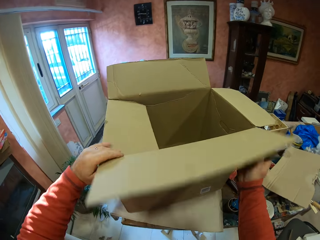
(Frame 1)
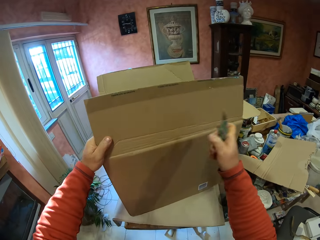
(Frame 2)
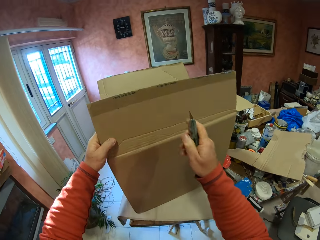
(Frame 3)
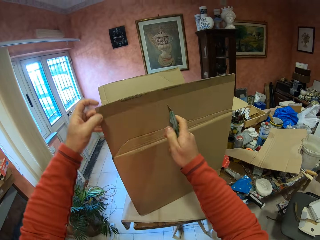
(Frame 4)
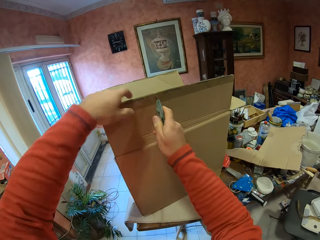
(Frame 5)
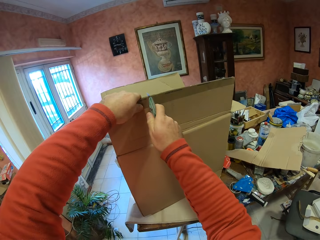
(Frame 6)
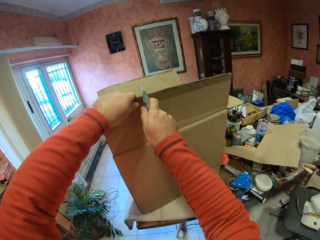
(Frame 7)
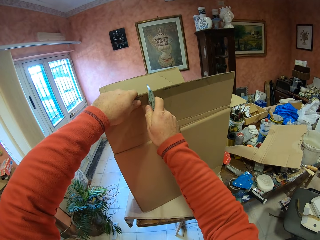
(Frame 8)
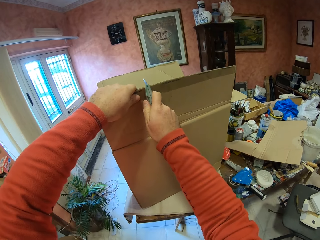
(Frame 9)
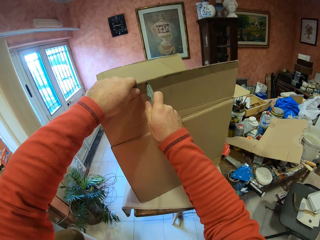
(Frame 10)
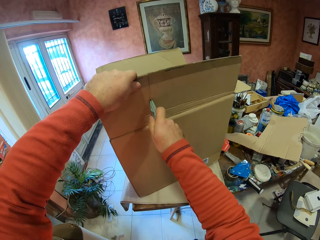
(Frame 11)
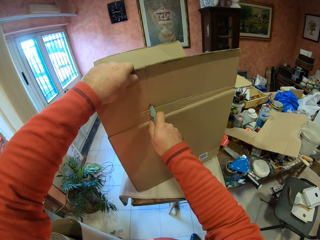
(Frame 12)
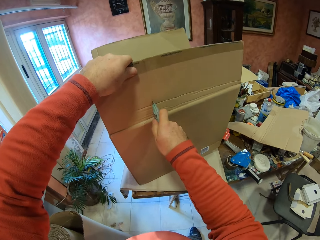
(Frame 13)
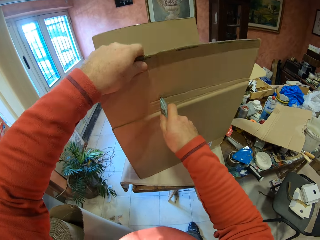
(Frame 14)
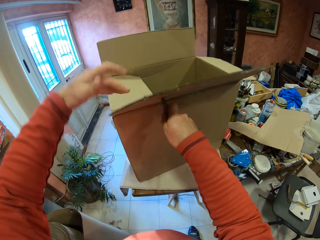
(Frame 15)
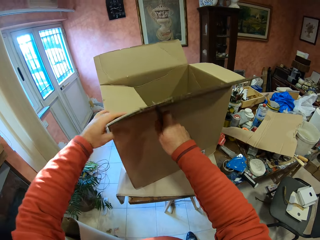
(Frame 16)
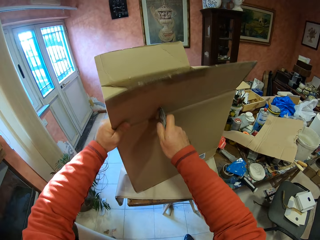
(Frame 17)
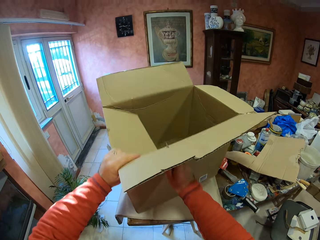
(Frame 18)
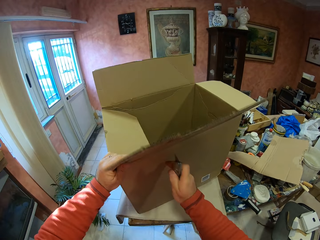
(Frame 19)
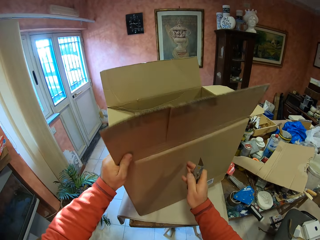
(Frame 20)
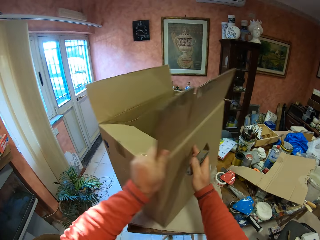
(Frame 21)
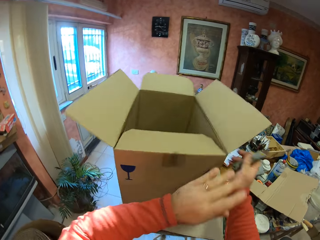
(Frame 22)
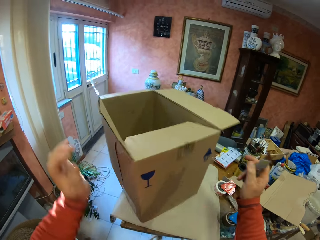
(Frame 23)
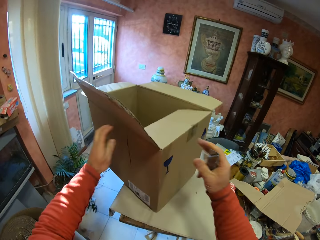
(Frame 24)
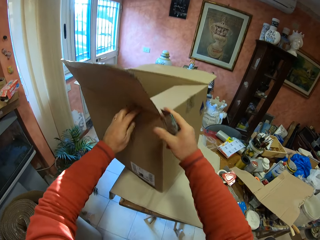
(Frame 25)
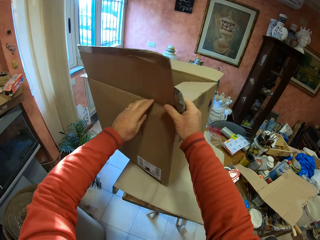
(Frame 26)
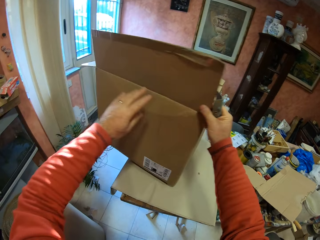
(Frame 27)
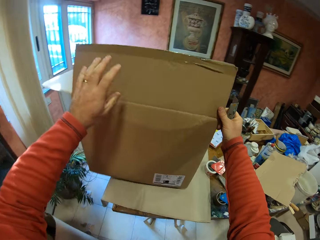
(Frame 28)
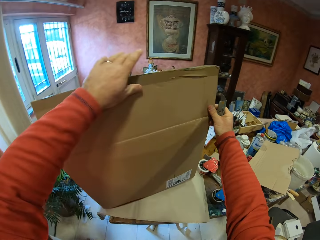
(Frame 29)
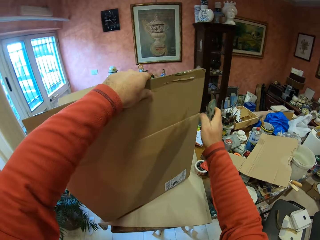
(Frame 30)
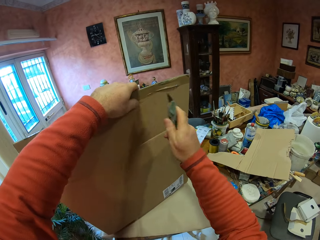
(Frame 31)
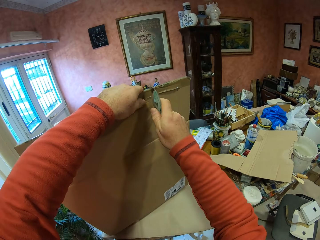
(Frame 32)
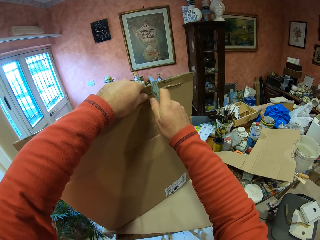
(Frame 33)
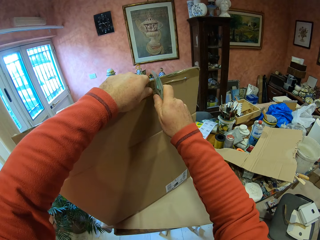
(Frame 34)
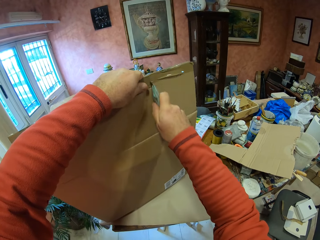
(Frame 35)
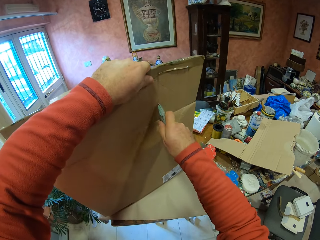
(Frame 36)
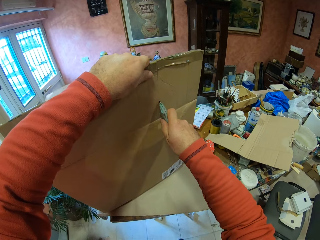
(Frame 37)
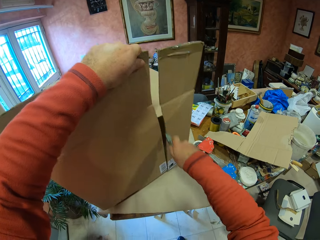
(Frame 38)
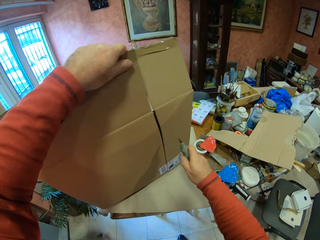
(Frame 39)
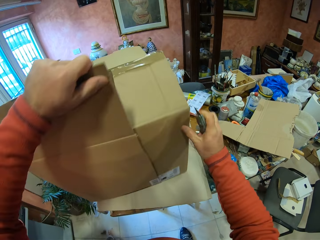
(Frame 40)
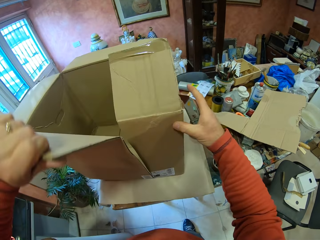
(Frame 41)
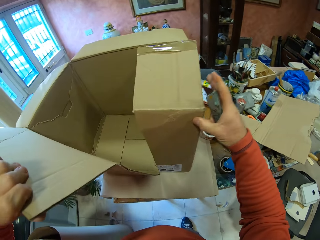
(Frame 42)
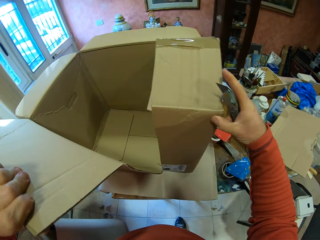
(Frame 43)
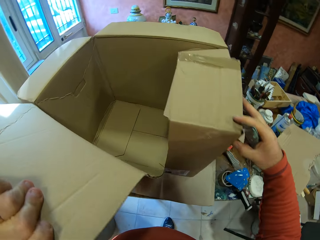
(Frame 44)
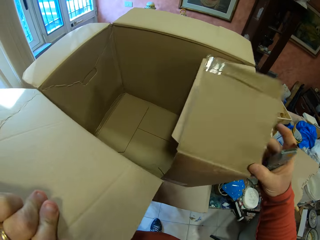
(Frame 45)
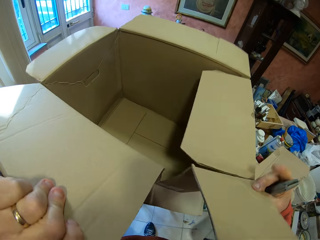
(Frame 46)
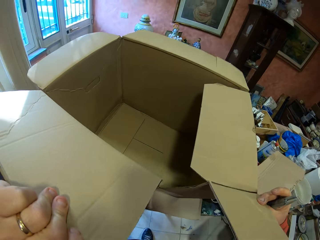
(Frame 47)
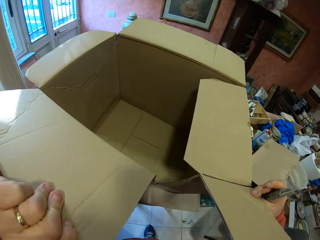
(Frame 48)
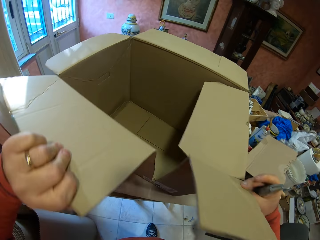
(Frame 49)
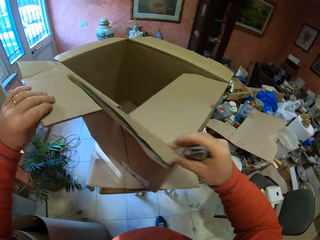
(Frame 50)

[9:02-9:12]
The camera wearer cuts the carton box with the utility knife. They rotate the carton box. They cut the carton box with the utility knife.

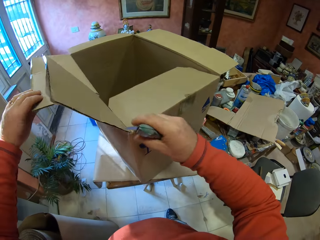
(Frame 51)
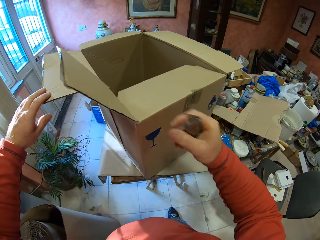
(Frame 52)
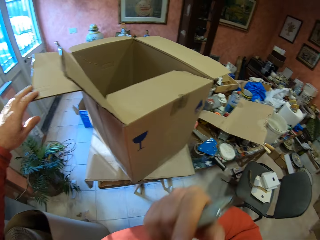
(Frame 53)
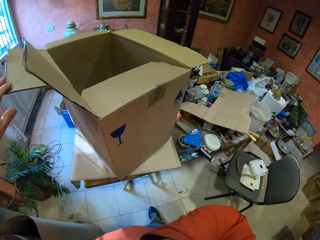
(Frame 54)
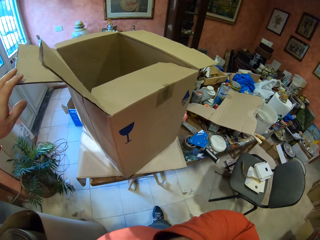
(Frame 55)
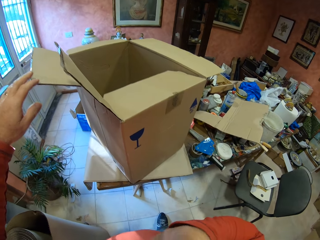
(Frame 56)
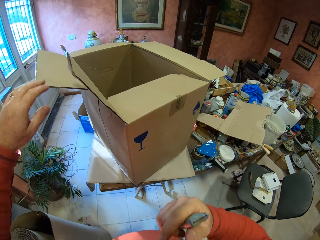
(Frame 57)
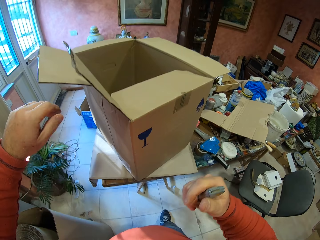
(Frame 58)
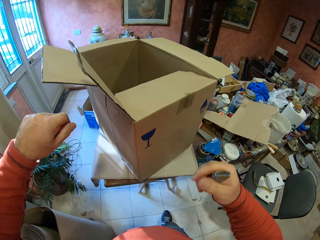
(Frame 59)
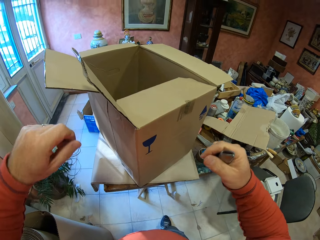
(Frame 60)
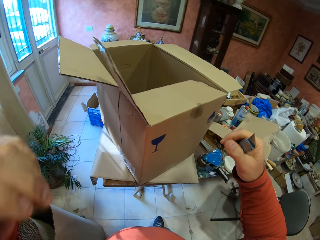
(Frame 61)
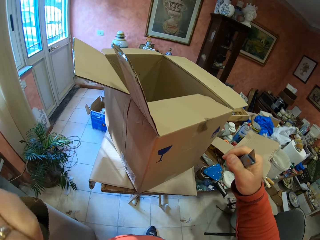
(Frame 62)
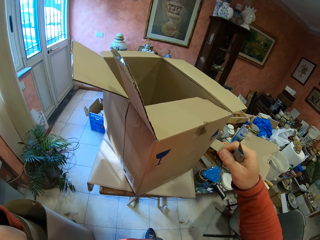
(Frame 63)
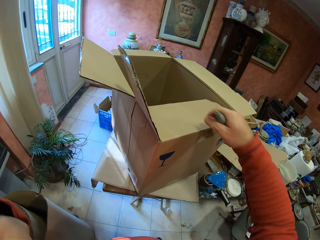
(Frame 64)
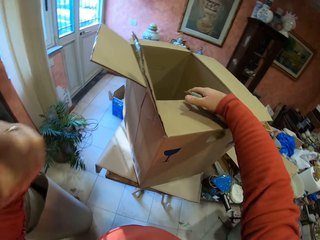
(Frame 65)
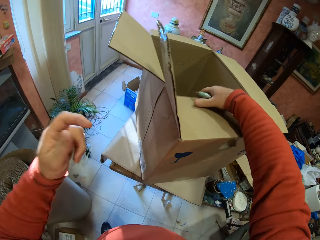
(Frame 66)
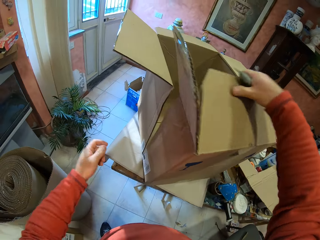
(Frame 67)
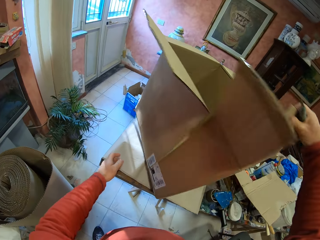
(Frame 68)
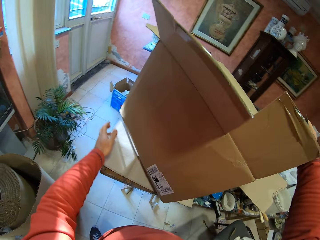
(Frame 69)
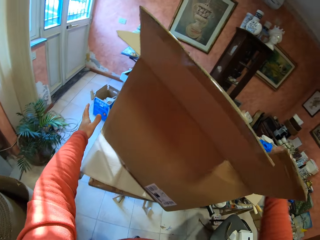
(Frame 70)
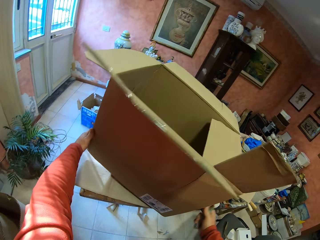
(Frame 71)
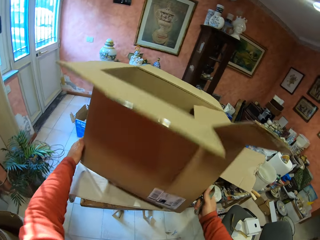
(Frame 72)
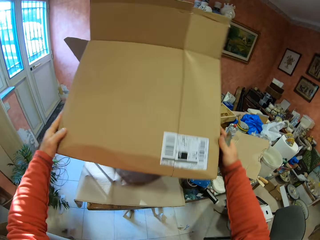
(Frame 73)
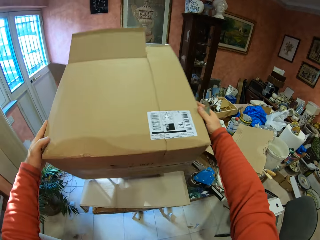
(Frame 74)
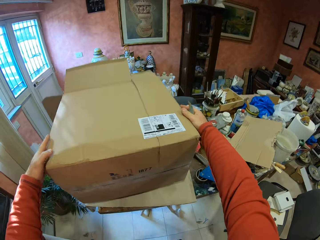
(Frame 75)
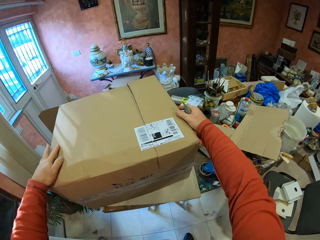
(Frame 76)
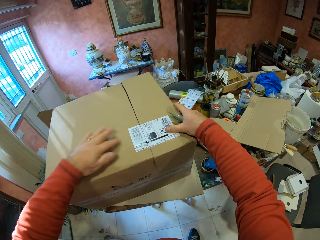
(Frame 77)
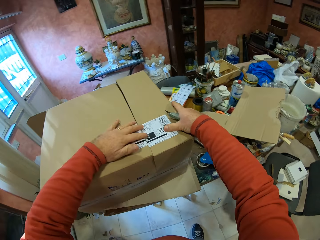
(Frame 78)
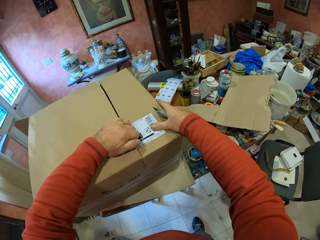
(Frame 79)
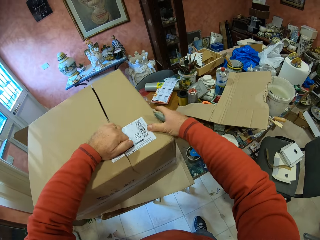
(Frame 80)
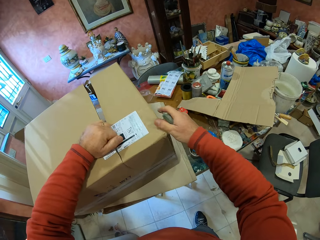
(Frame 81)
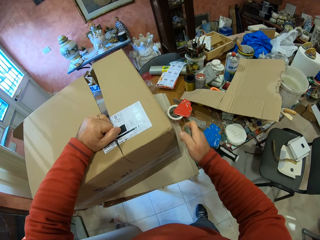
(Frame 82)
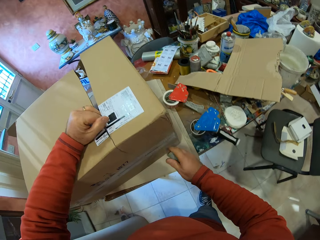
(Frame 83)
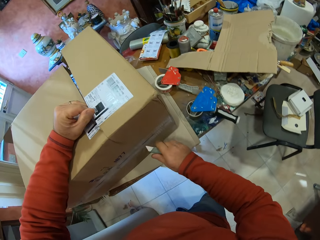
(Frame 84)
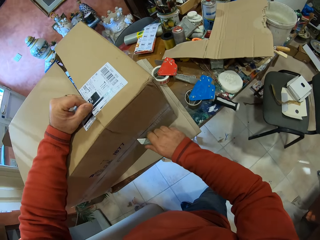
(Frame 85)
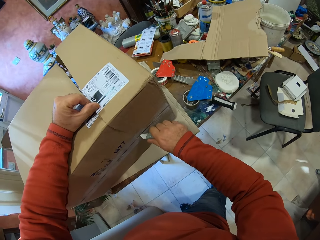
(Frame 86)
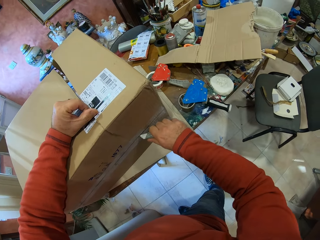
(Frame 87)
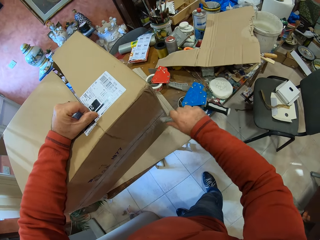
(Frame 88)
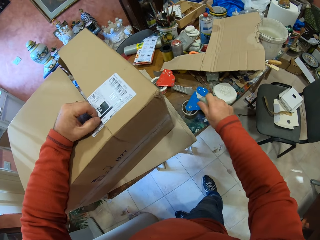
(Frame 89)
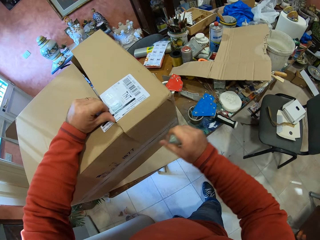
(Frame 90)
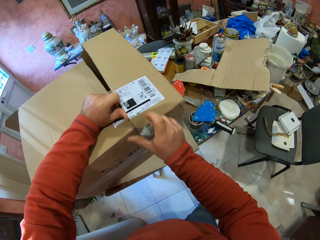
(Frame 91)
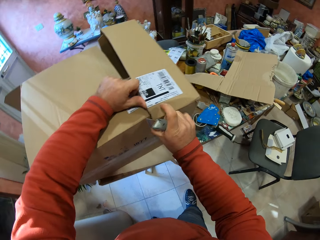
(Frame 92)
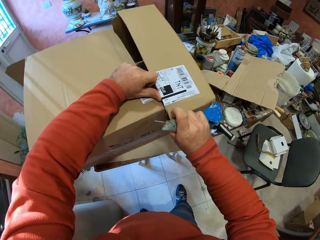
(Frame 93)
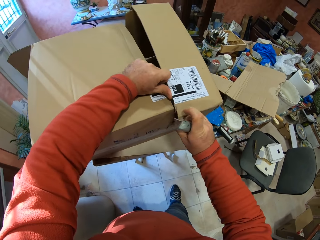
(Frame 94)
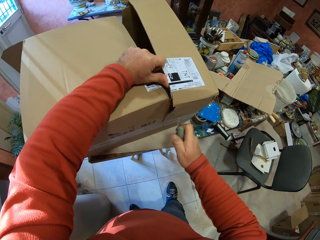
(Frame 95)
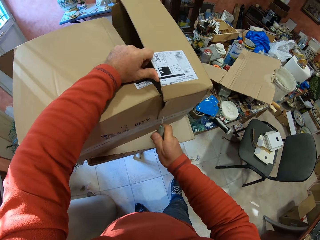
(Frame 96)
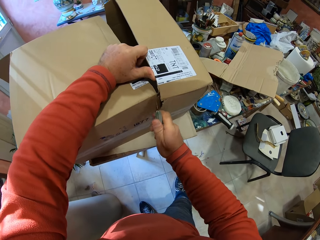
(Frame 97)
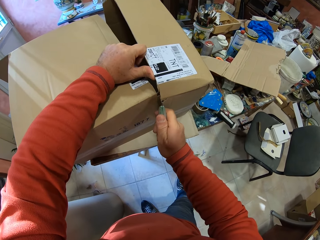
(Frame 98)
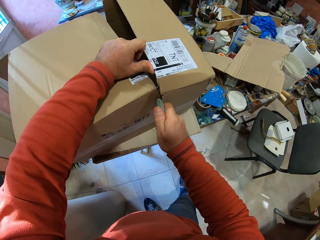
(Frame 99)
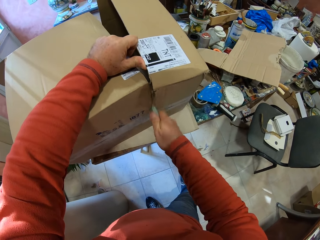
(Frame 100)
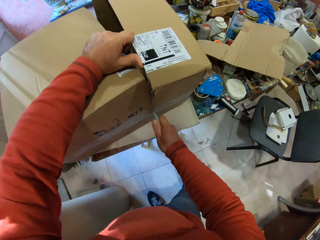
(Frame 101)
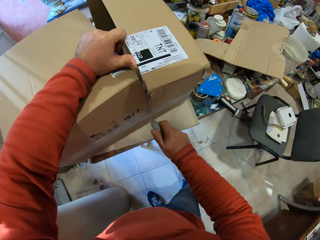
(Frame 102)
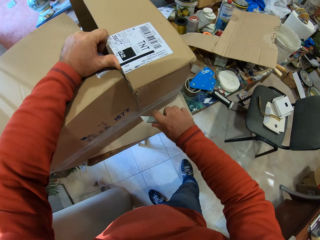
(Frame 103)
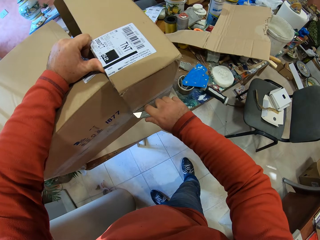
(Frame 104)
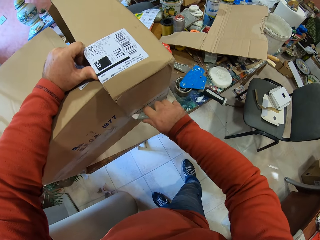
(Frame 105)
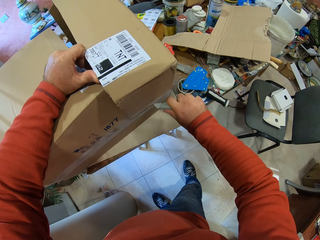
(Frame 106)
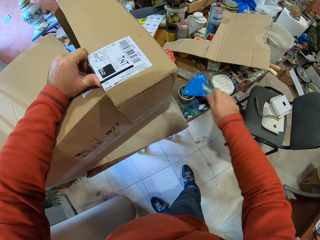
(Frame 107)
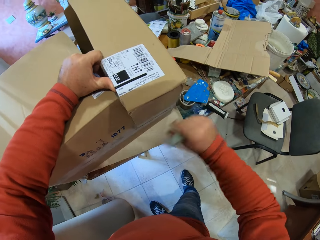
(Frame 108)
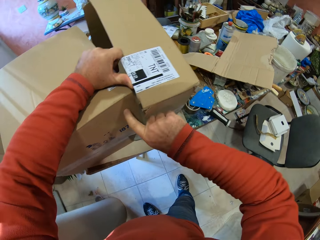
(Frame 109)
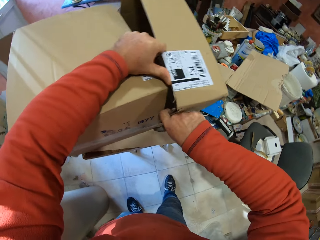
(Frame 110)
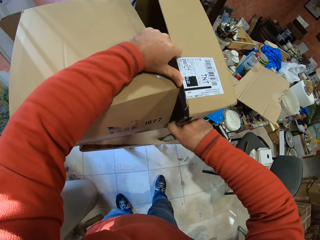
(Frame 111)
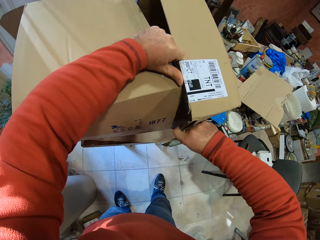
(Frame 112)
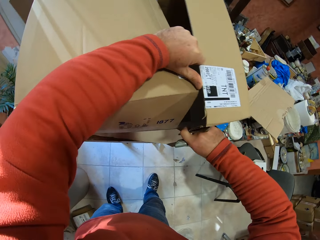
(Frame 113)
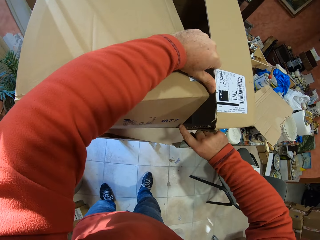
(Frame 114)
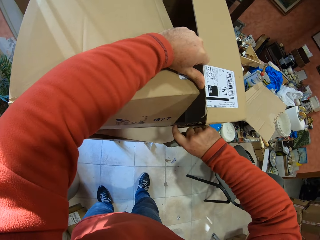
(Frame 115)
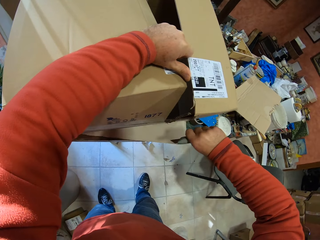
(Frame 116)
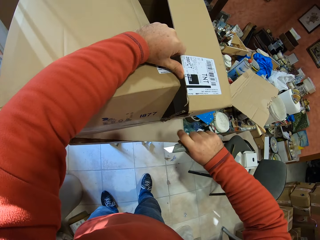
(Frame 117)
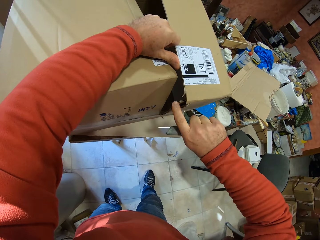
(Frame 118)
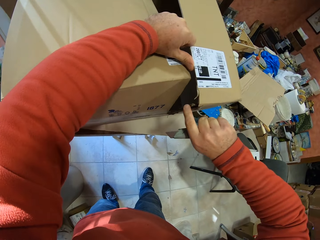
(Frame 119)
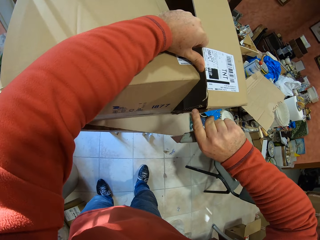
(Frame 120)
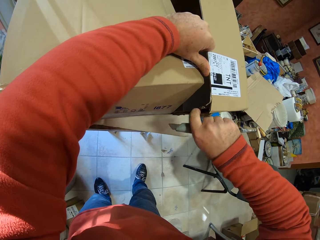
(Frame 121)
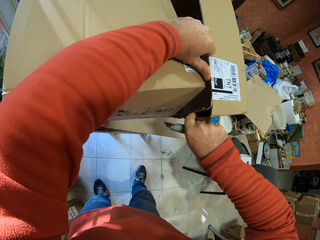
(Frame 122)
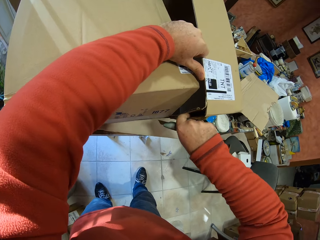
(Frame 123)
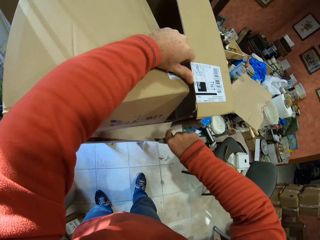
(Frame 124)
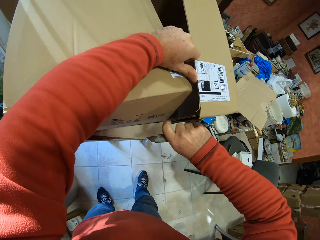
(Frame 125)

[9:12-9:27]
The camera wearer moves his right hand to his face. He looks at the box. He moves his left hand to his face. He turns the carton box. He cuts the box with the utility knife. He pulls the carton box with his right hand.
